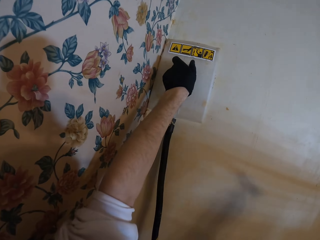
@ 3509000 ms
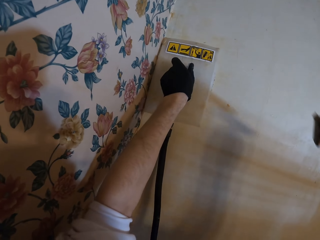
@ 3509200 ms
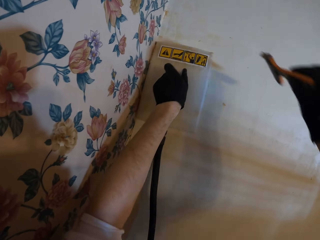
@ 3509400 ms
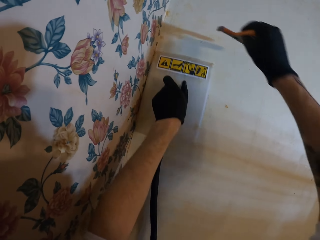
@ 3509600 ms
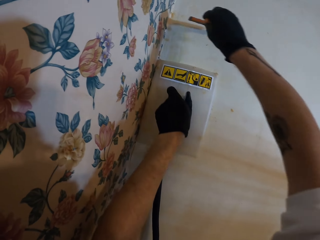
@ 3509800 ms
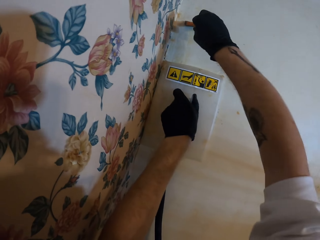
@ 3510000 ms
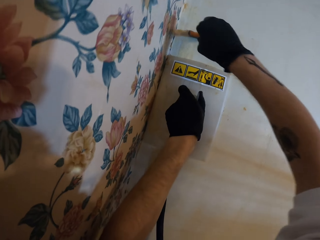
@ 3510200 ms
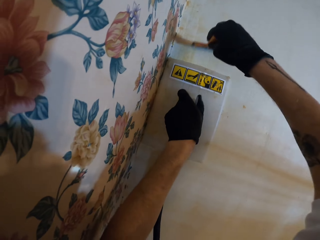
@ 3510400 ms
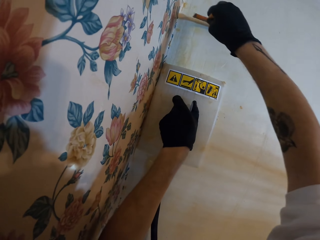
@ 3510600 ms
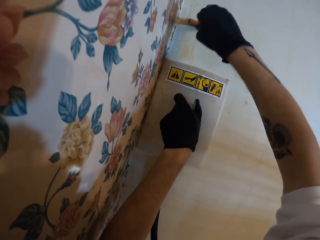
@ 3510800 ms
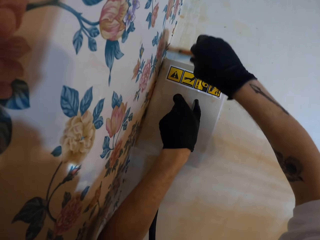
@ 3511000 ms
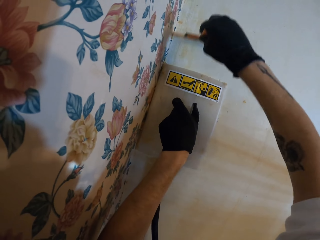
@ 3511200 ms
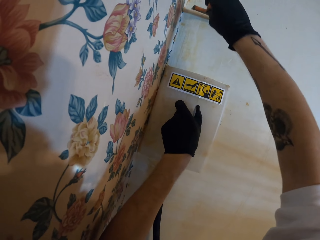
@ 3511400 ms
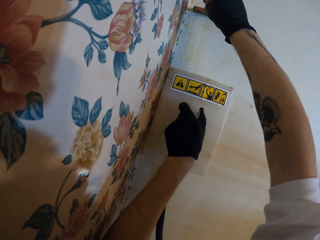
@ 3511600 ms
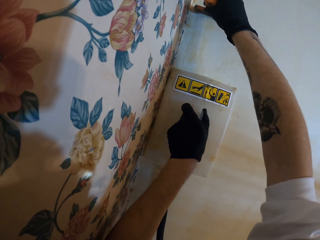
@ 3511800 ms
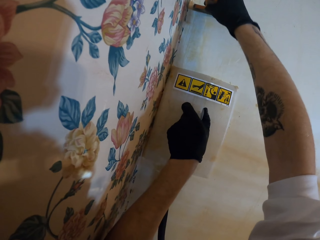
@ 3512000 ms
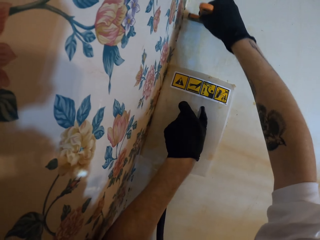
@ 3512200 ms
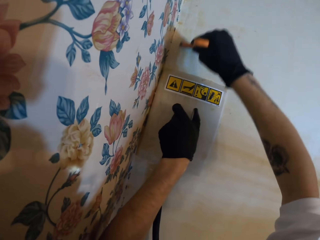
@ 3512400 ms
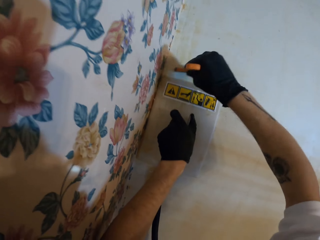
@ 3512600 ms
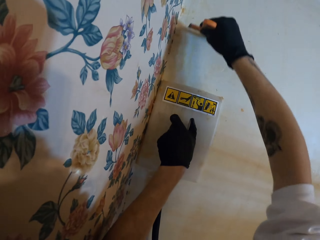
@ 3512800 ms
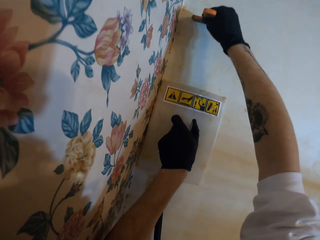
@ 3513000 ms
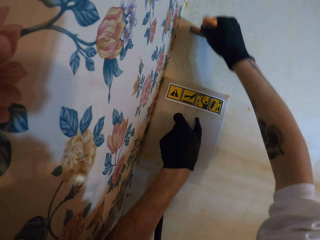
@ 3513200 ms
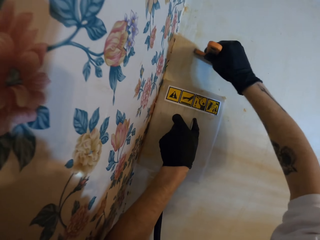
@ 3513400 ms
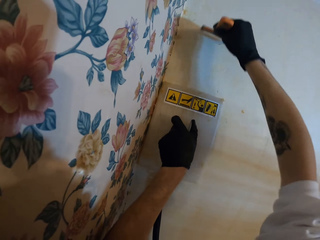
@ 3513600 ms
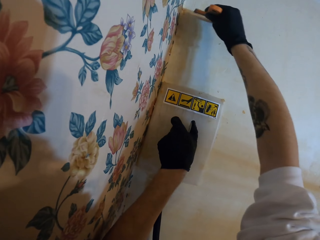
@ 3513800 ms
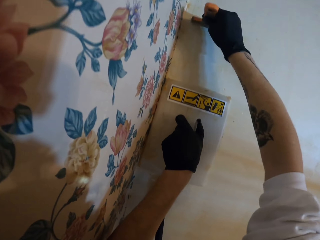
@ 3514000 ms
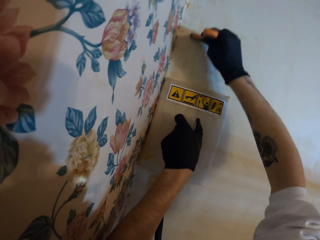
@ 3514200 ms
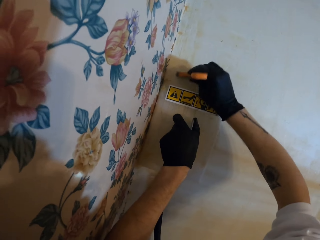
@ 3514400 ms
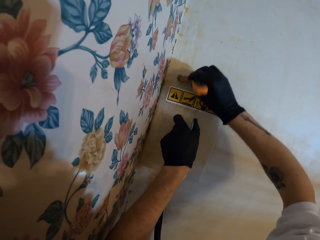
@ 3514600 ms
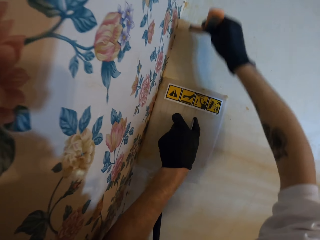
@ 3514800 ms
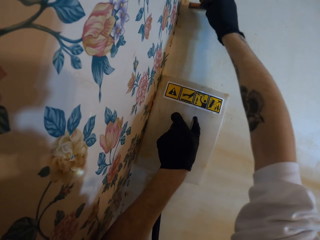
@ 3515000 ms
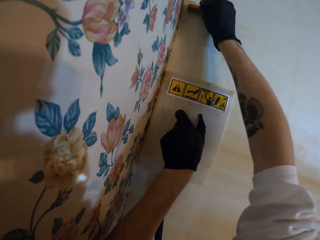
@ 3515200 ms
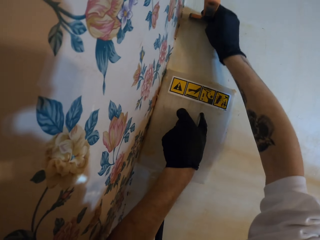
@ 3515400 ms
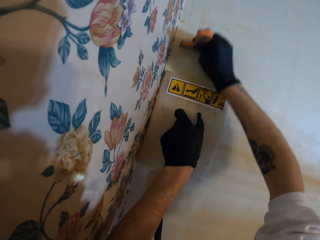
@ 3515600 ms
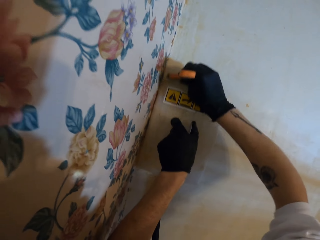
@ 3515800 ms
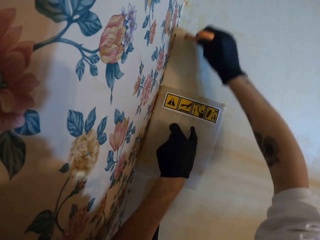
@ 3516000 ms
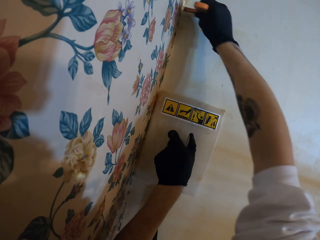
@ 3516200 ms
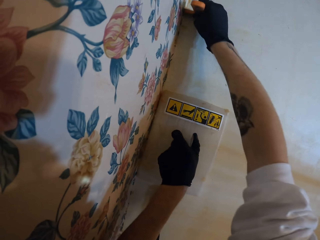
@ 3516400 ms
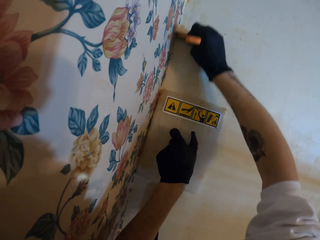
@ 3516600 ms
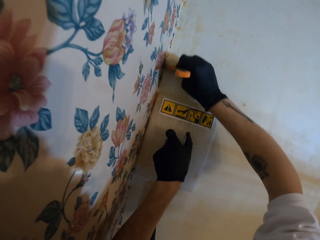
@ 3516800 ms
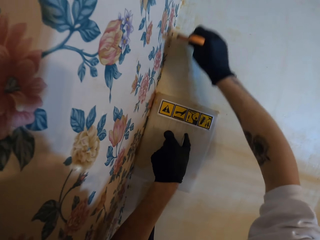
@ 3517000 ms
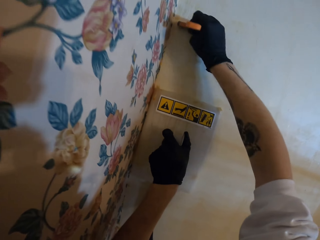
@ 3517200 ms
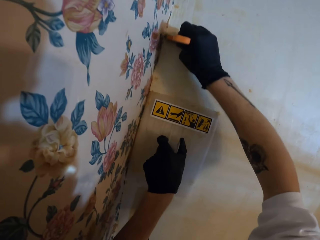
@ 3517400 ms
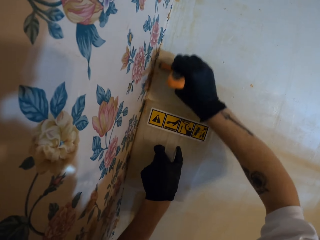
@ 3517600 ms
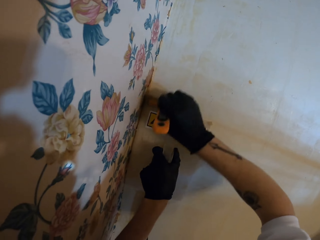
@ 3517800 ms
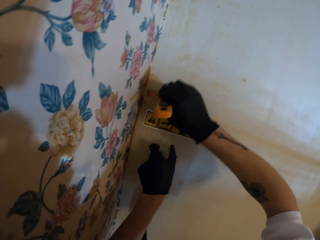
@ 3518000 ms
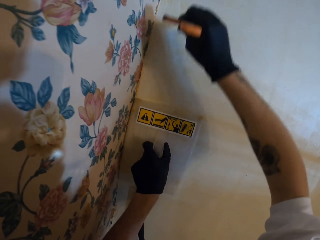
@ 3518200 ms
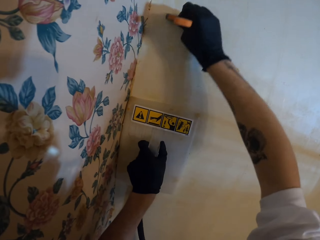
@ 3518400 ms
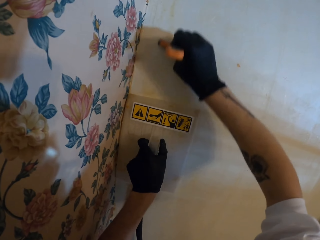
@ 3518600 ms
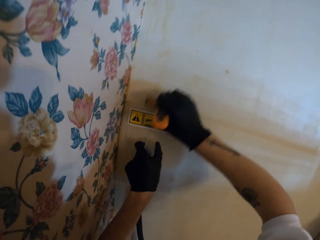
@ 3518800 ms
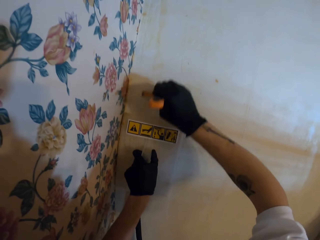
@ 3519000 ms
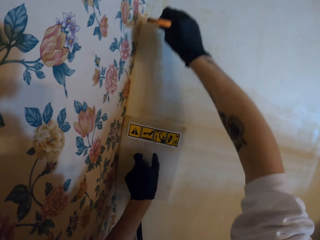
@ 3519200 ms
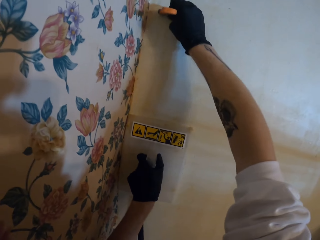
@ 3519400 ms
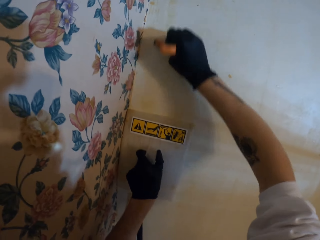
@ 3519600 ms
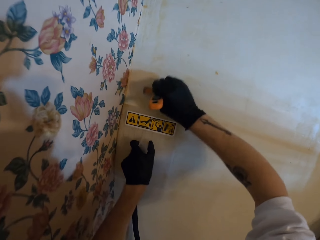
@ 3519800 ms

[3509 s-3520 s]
The camera wearer raises the scraper to the wall. They scrape paint on the wall with the scraper. They remove the paper with the wall scraper. They adjust the trowel on the wall. They scrape paint on the wall with the scraper.

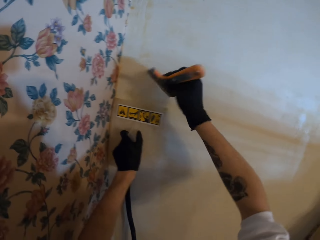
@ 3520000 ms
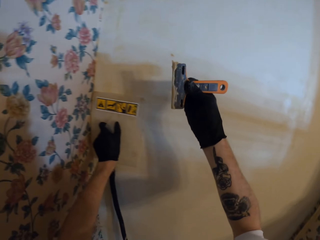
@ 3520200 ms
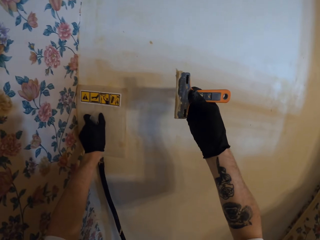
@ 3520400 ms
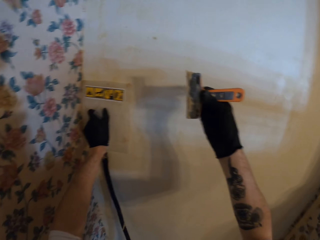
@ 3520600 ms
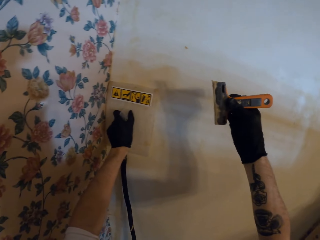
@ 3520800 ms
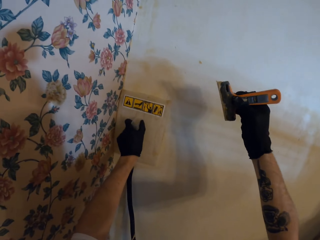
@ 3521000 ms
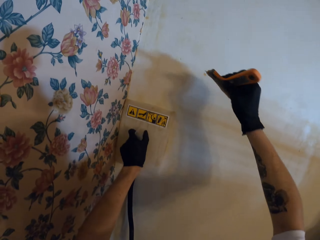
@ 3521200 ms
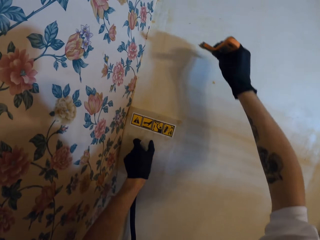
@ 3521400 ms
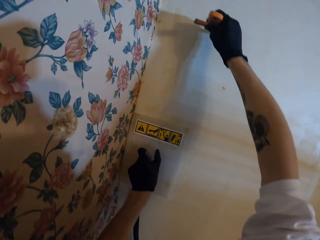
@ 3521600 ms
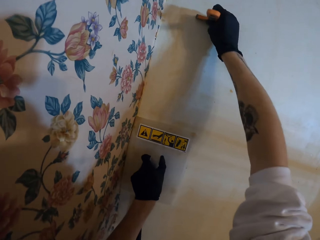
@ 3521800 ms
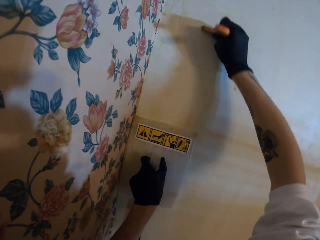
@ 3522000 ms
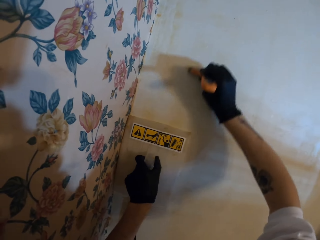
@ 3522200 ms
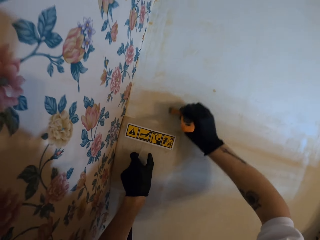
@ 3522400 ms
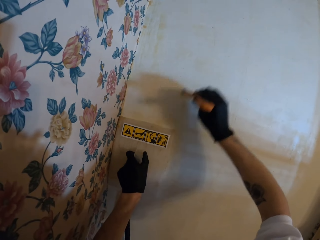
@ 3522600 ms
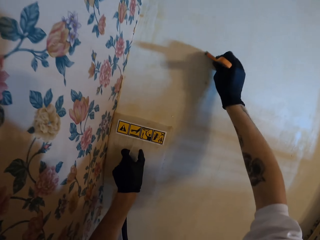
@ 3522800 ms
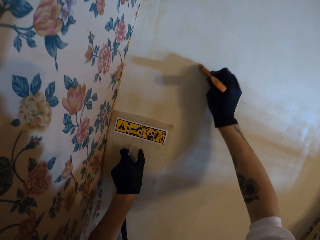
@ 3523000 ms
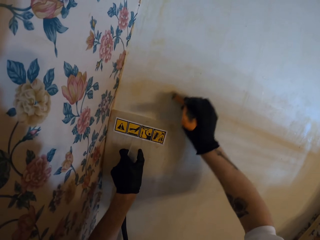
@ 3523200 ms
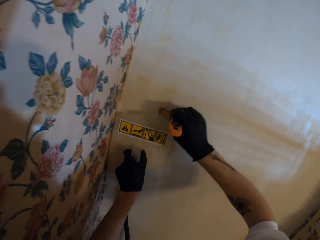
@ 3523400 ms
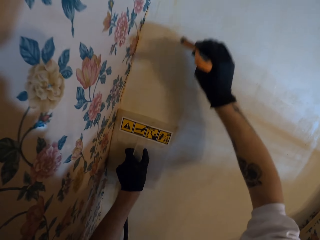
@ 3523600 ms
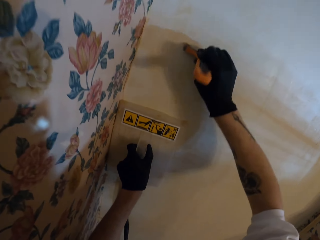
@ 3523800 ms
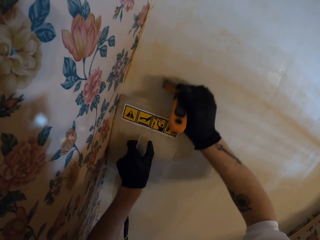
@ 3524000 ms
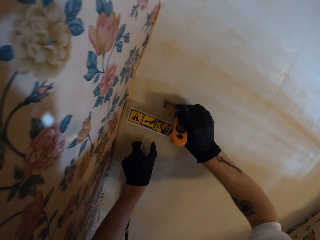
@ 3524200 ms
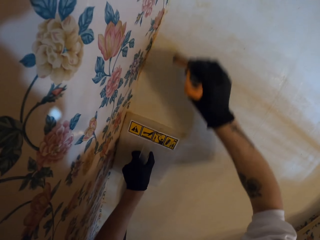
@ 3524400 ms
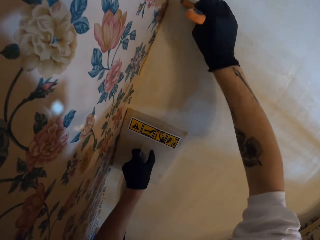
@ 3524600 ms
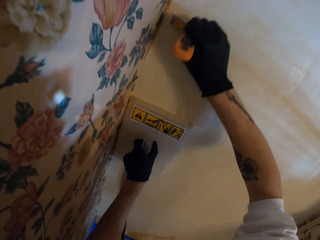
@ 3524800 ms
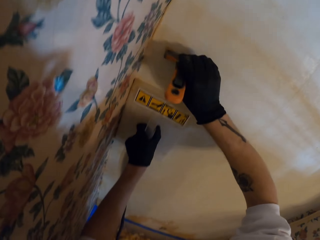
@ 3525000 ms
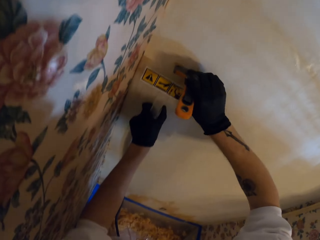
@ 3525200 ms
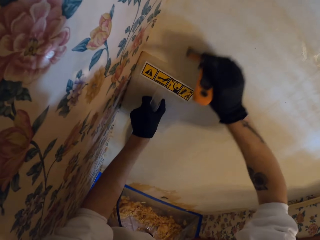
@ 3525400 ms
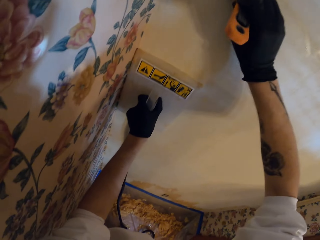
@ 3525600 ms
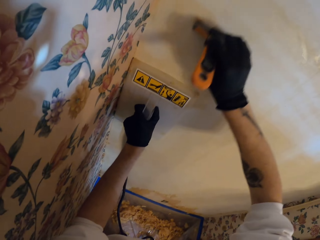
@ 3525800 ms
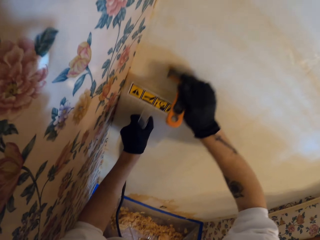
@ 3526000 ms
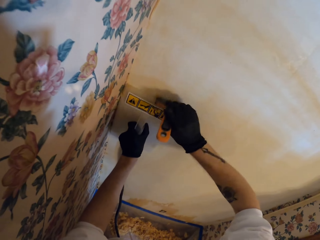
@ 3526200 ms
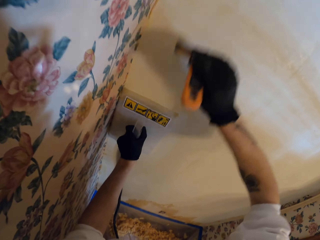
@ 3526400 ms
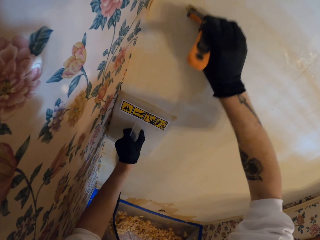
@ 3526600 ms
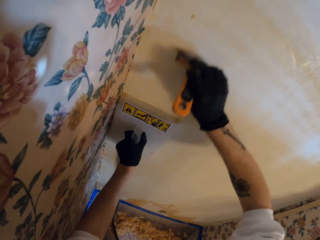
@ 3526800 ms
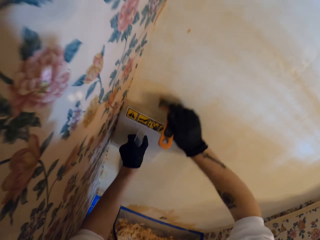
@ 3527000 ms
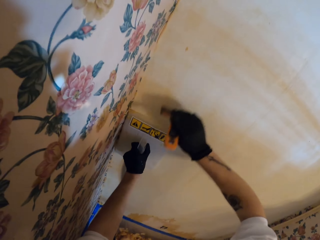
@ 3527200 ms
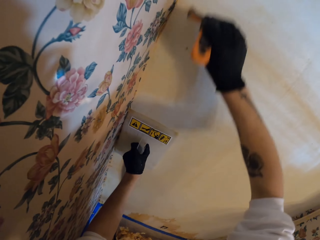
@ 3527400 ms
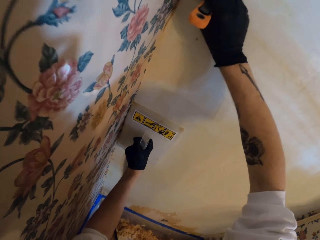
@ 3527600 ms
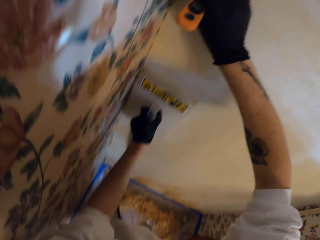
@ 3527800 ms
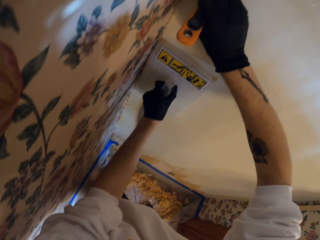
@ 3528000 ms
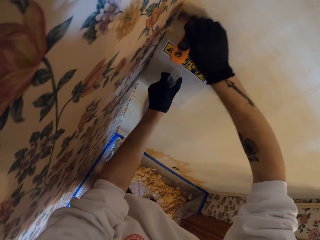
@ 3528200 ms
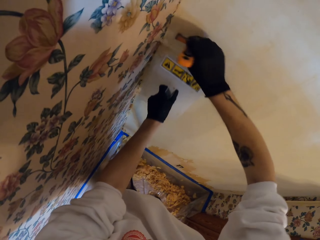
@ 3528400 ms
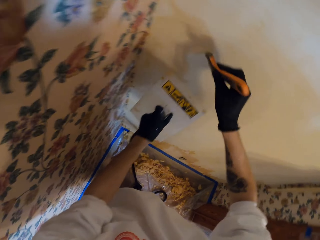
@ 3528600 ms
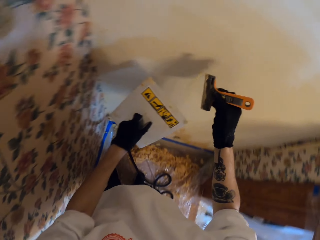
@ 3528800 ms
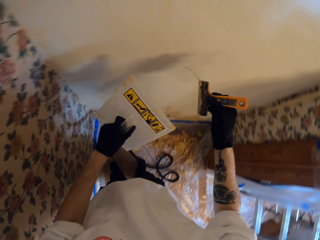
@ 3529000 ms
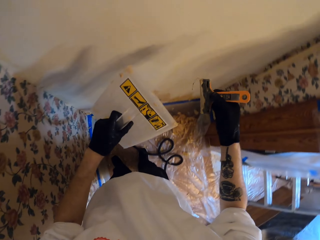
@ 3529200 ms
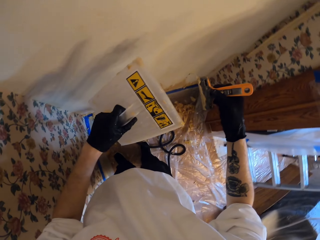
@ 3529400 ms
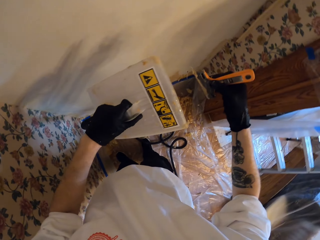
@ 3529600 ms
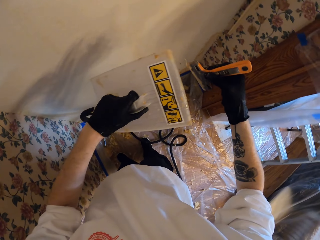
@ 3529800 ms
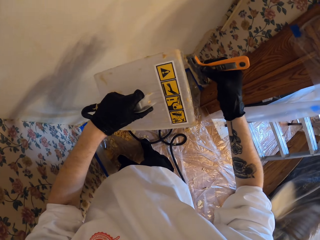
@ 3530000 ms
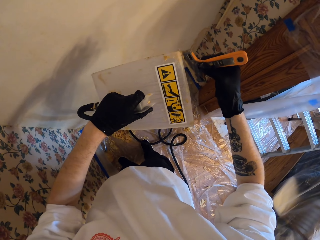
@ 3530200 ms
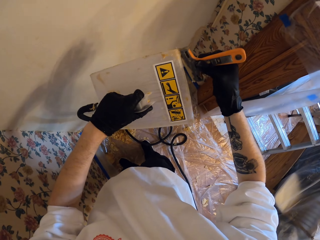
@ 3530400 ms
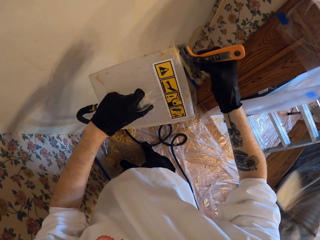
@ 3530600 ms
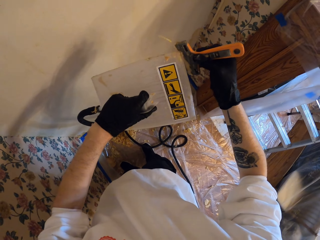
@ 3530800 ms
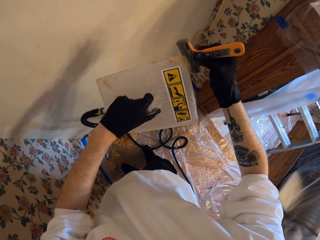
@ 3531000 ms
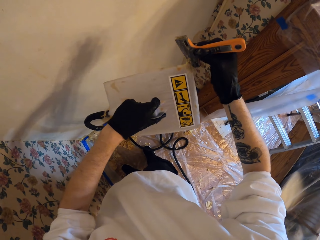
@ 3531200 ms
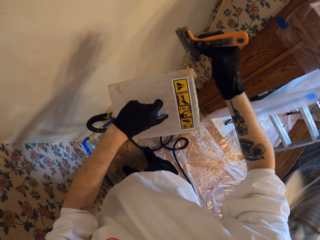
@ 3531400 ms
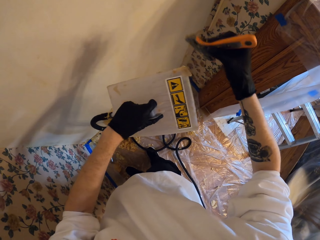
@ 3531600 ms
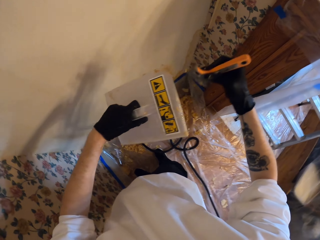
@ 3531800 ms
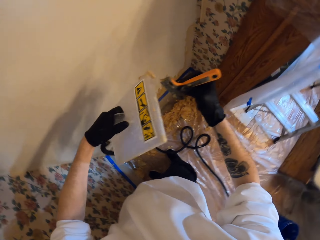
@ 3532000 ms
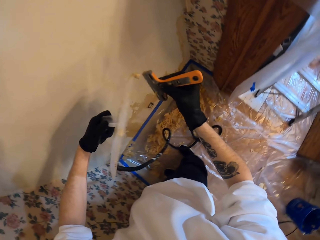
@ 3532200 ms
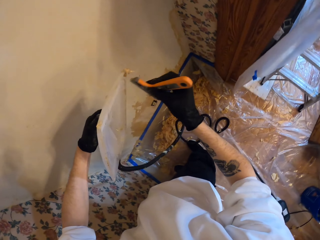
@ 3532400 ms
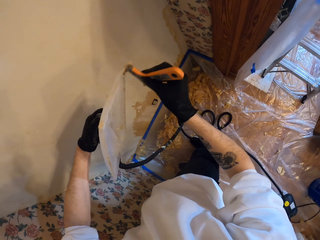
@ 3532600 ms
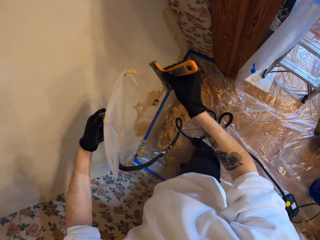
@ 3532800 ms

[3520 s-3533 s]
The camera wearer removes the scraper from the wall. They look on the scraper. They raise the scraper to the wall. They scrape paint on the wall with the scraper. They adjust the trowel on the wall. They scrape paint on the wall with the scraper. They remove the steam wallpaper from the wall. They scrape the steam wallpaper stripper. They remove the paint from the scraper.
